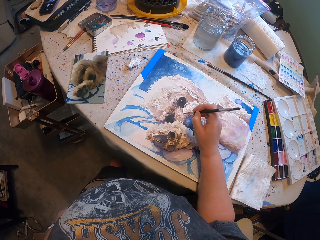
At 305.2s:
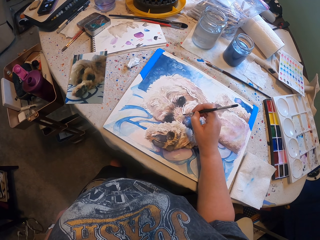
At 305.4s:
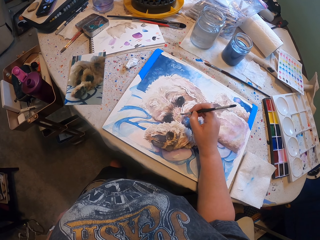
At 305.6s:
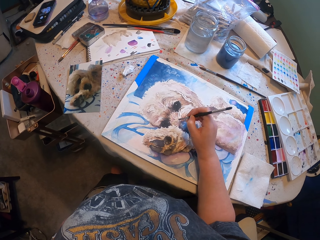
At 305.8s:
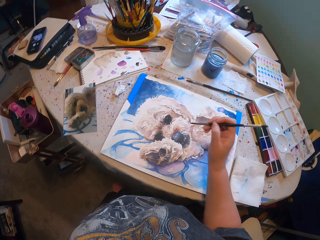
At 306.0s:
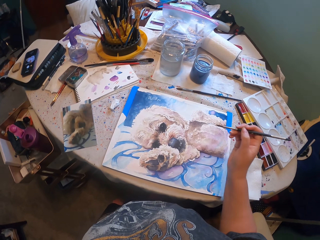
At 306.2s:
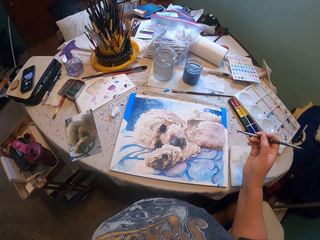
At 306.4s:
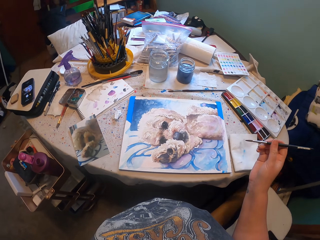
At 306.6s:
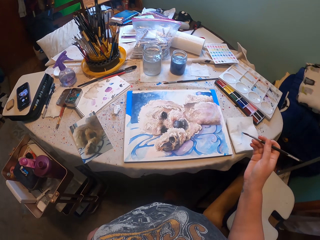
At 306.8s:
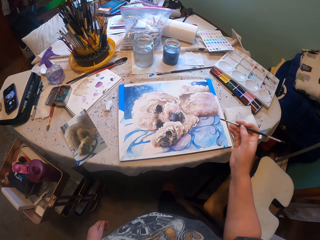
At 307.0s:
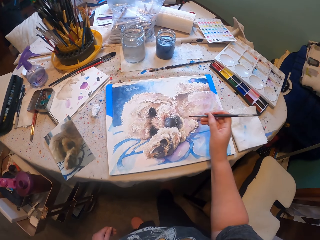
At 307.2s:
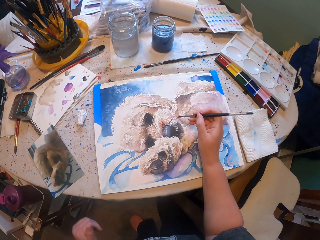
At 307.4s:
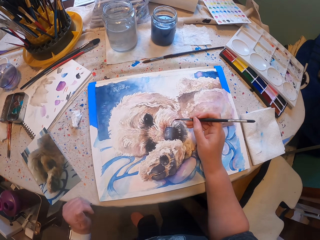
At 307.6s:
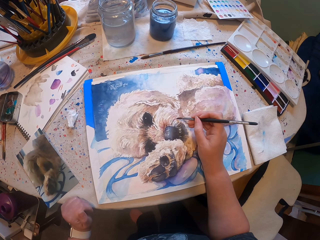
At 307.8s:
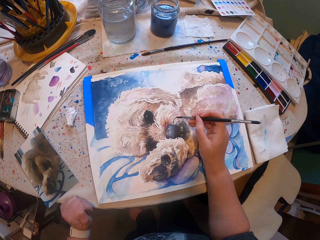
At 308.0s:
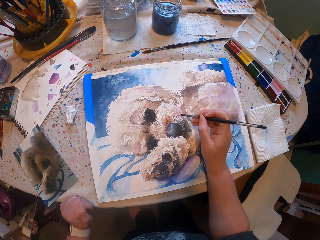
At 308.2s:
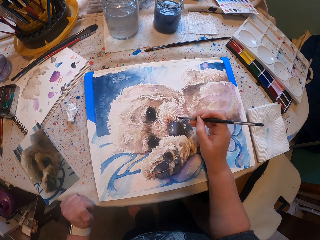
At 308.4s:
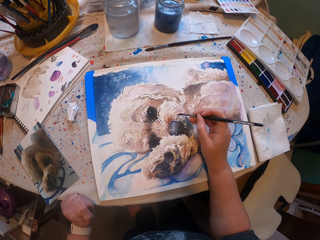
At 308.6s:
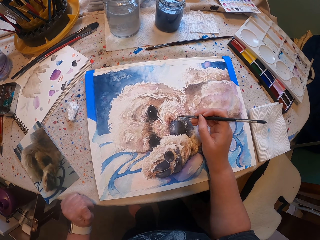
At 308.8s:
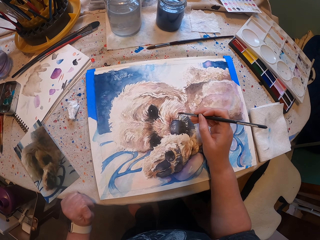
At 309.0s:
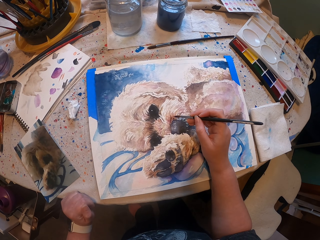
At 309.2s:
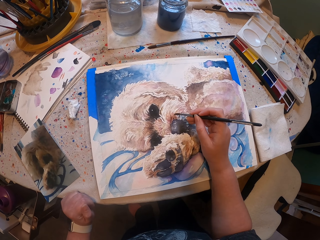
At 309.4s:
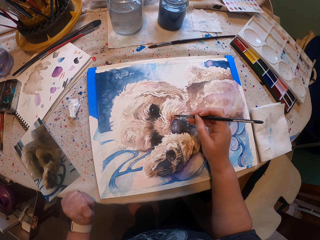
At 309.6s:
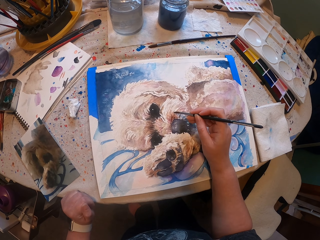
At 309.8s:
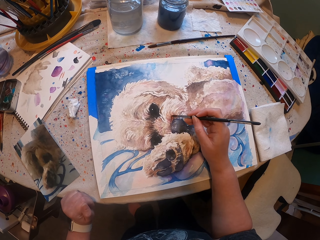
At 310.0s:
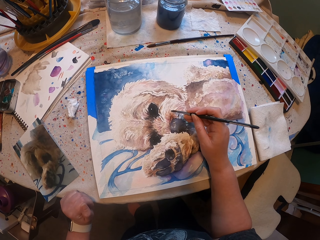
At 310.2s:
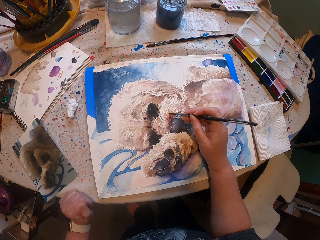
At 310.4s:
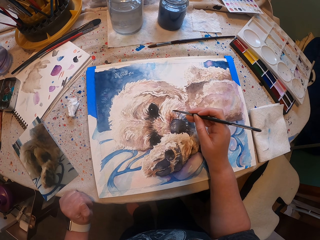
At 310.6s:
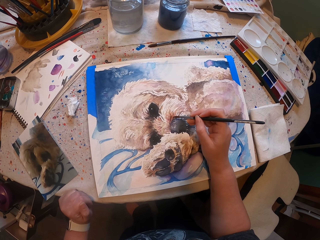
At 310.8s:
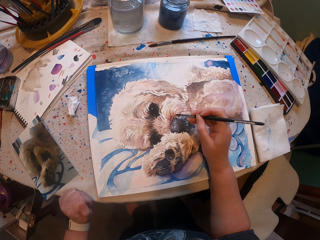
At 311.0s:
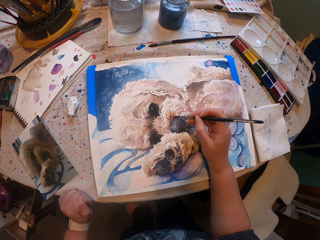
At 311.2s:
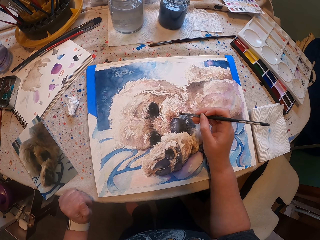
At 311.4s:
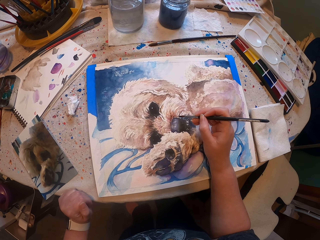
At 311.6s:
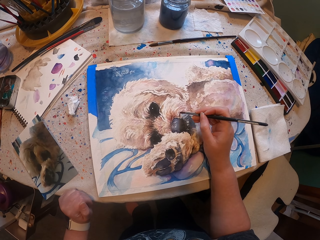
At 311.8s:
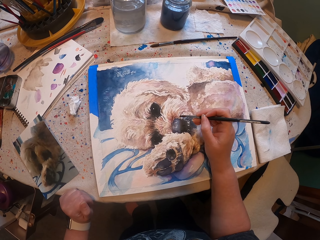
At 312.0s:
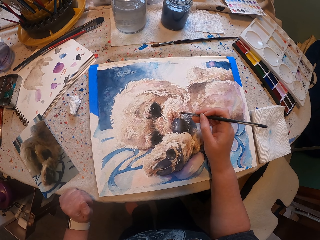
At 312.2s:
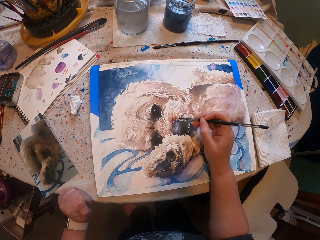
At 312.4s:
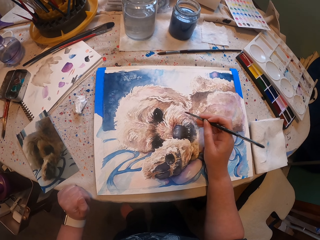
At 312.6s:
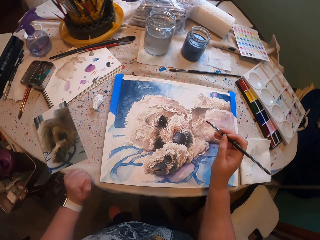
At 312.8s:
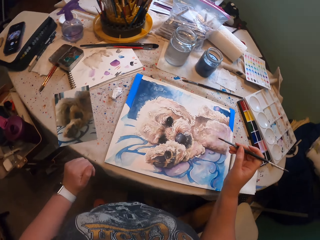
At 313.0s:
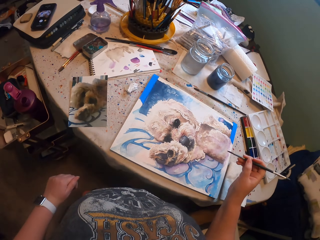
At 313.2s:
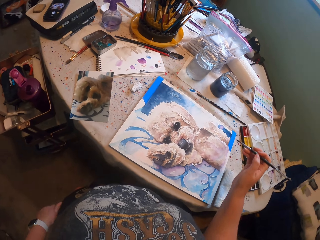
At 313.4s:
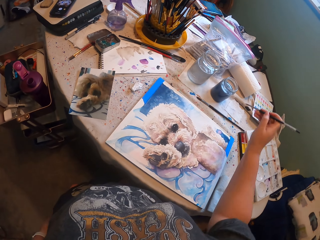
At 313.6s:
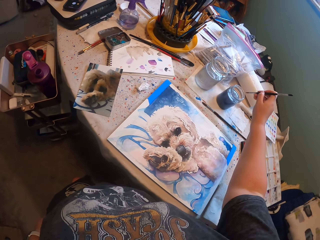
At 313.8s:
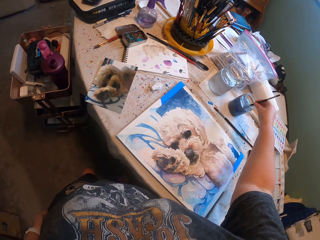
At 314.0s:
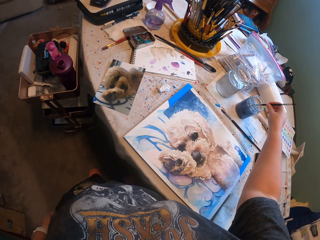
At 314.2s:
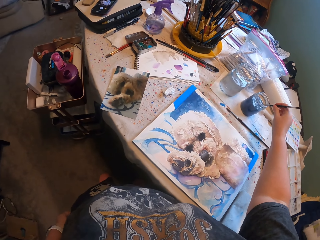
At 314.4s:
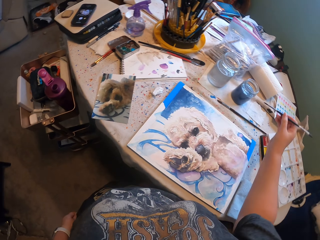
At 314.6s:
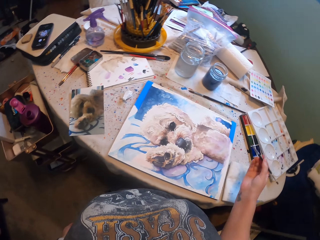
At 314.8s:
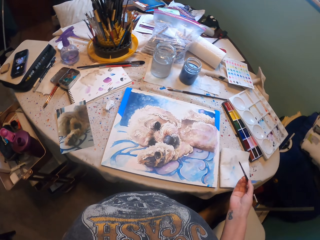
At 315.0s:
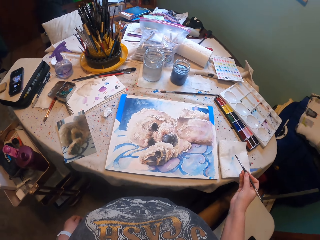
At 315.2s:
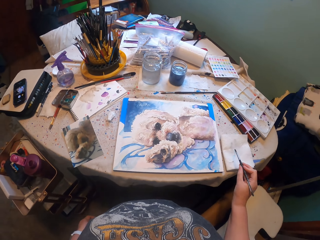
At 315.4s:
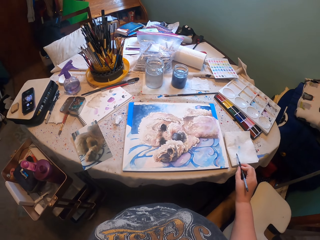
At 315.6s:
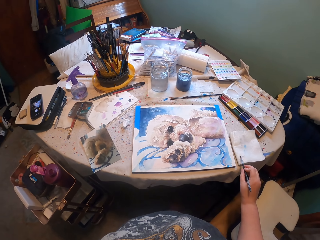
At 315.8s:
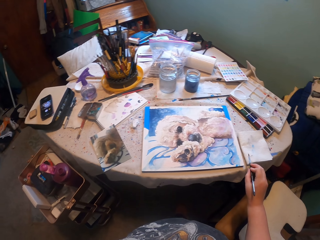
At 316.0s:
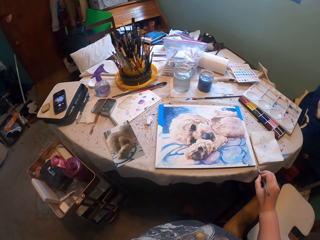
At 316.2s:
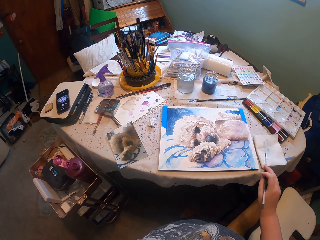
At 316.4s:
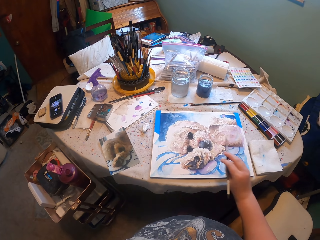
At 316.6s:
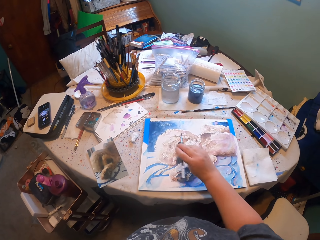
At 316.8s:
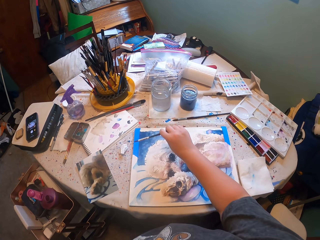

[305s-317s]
The camera wearer paints repeatedly. They dip the paint brush in the paint. They tap the paint brush on a paper.

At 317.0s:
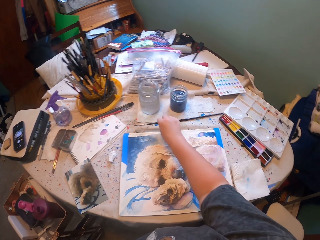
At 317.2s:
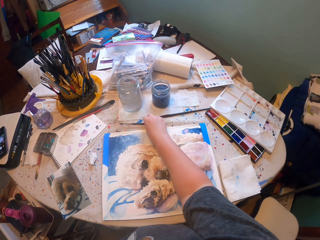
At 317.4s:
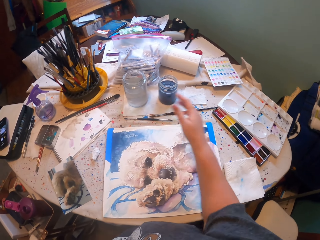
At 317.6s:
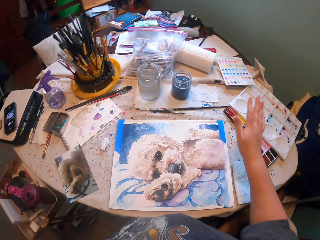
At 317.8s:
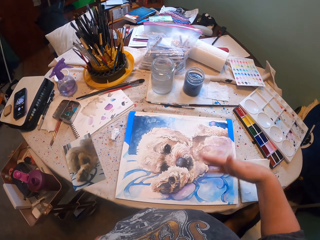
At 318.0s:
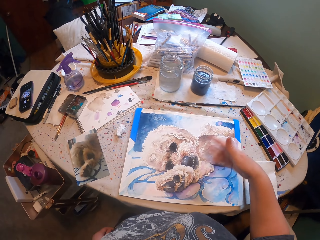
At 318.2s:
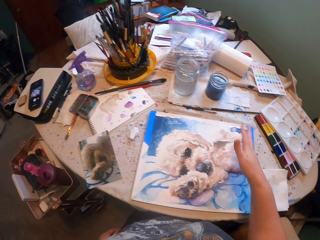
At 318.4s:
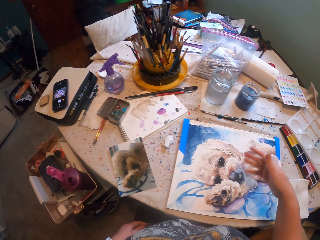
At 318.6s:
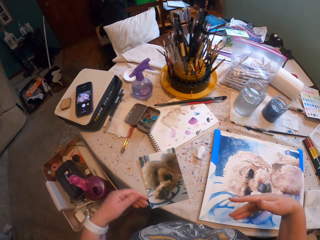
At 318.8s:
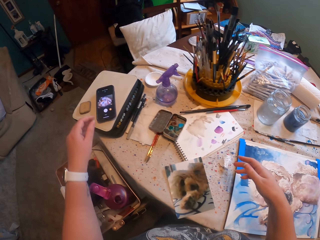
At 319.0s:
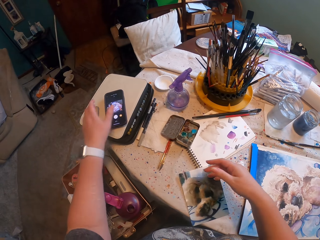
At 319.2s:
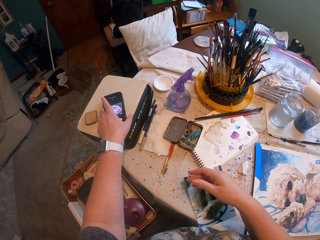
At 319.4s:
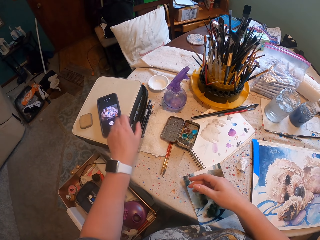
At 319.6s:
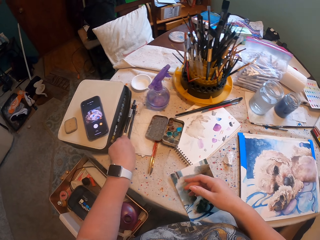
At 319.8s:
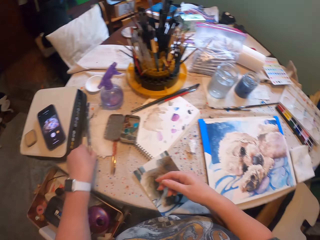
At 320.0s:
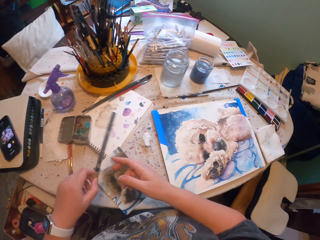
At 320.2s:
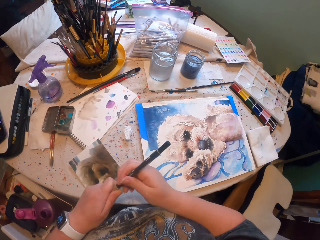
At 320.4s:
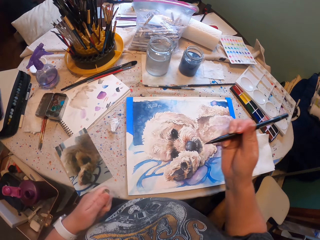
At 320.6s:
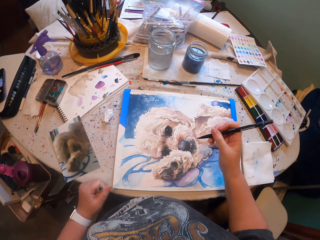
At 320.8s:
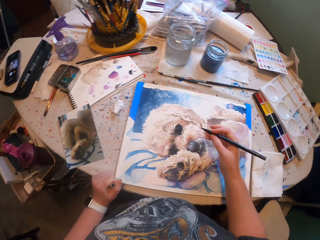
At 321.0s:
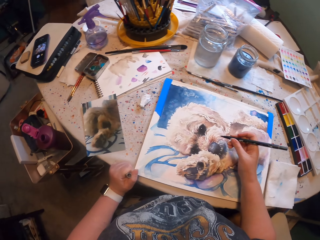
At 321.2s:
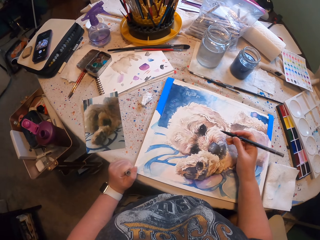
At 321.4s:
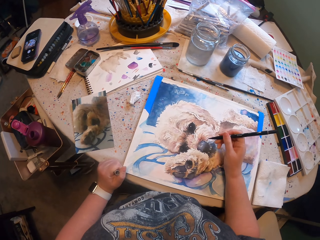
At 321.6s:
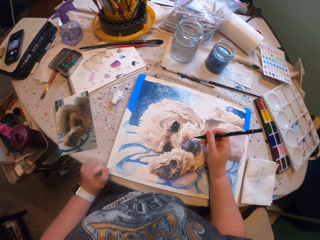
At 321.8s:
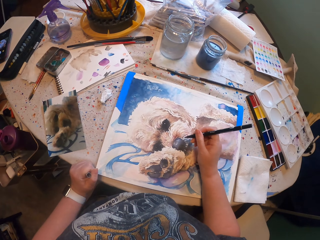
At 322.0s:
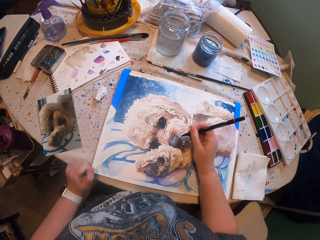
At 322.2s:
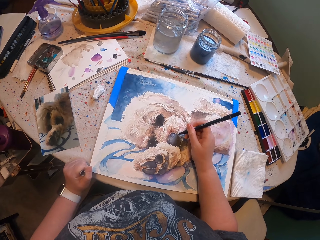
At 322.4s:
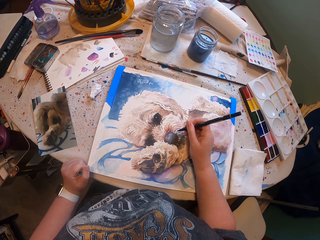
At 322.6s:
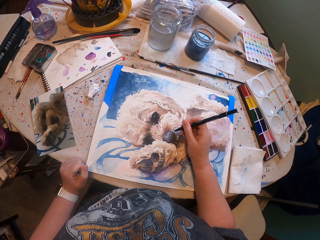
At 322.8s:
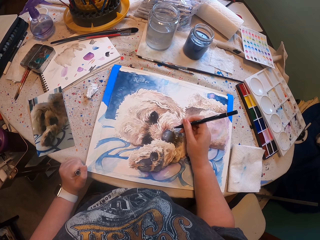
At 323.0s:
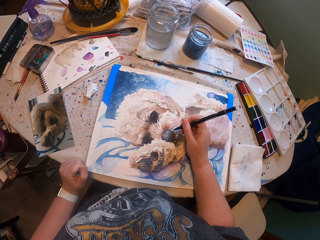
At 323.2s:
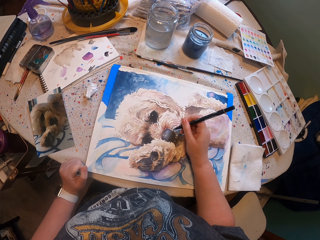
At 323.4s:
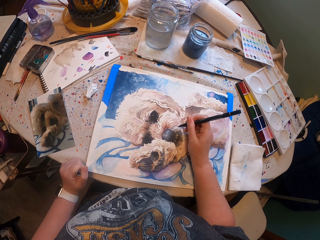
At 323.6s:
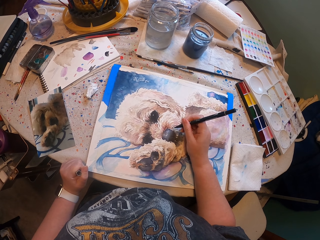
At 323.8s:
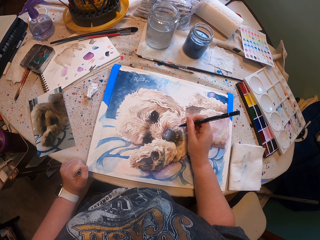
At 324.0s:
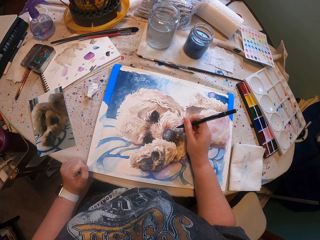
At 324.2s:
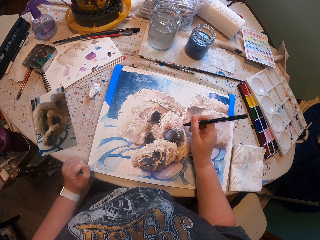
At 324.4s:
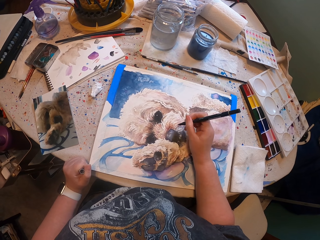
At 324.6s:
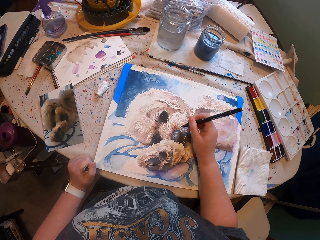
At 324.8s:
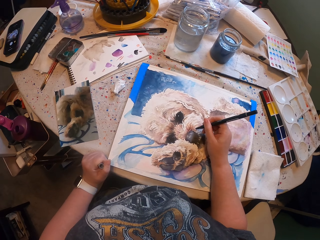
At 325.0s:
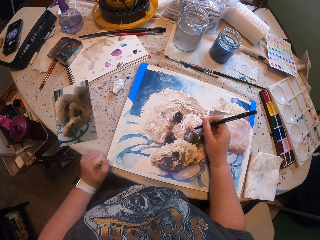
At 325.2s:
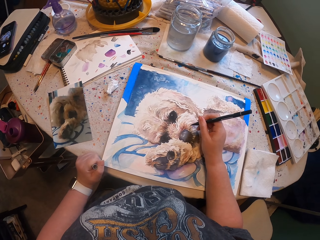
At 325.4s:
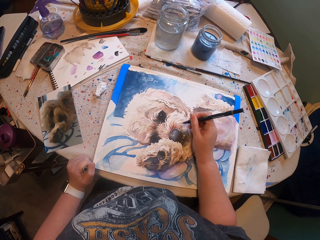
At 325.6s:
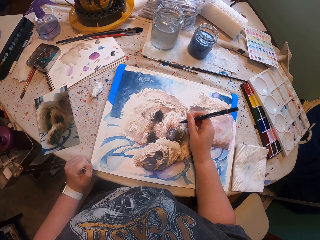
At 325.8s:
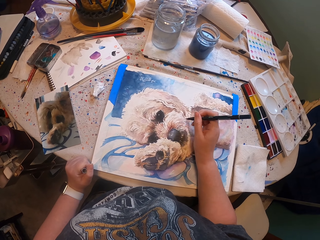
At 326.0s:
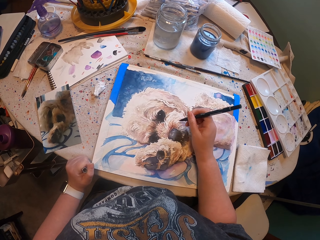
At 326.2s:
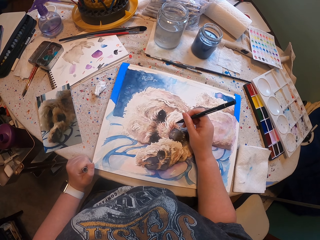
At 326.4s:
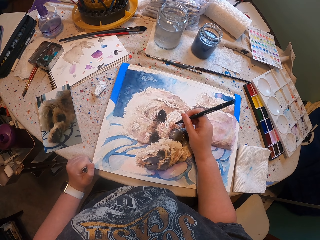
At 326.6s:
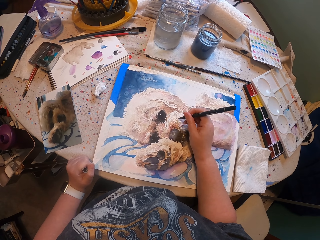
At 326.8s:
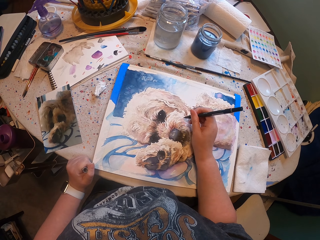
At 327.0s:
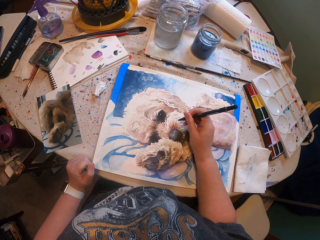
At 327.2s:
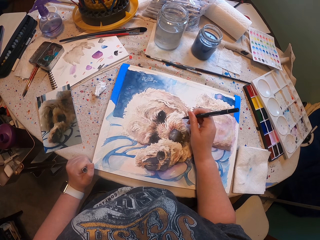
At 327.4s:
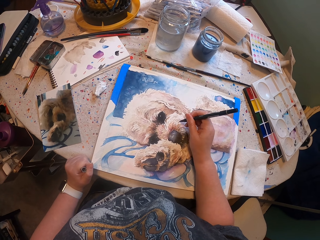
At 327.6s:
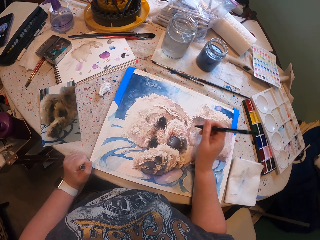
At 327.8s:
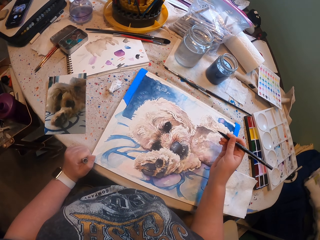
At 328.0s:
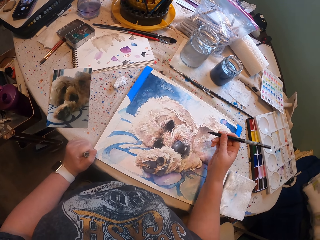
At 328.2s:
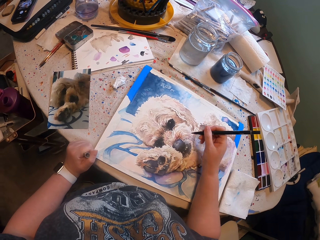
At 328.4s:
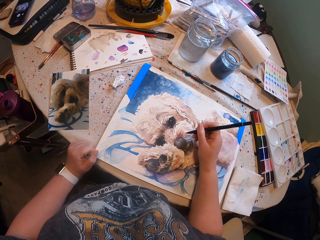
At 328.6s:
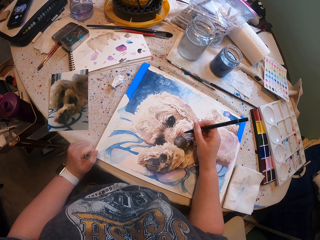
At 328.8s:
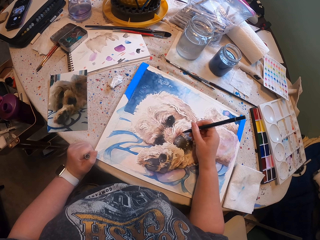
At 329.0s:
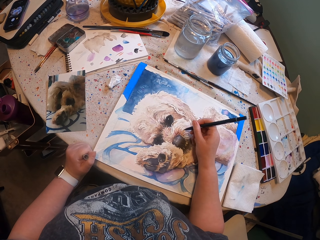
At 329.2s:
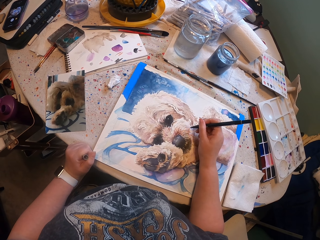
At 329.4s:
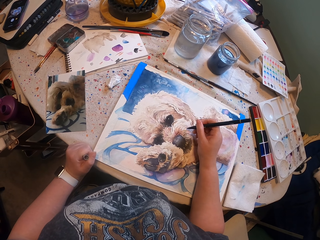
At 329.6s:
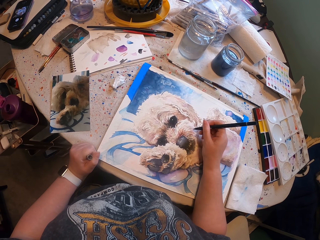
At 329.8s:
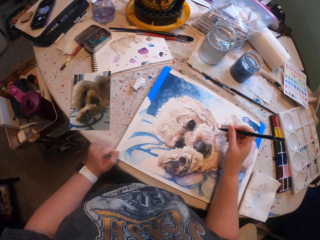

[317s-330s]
The camera wearer drops the paint brush on the table. He waves on top of the picture. He moves his right hand. He picks up a paint brush. He paints the drawing. He paints the drawing again.
